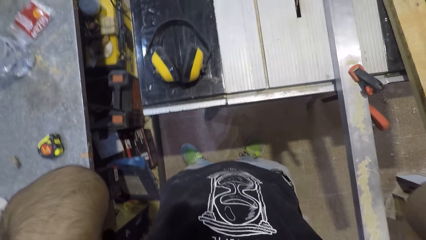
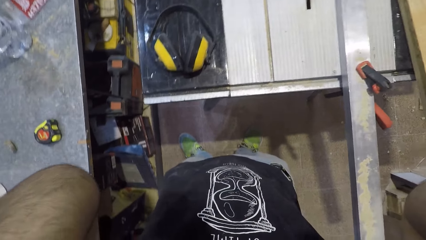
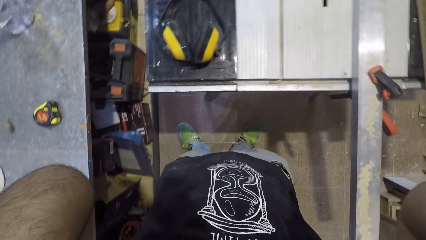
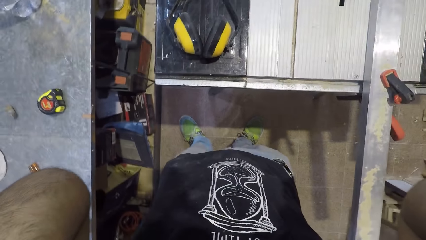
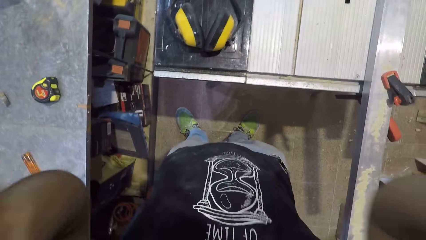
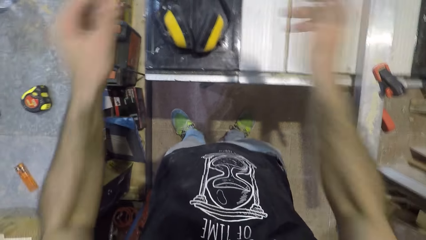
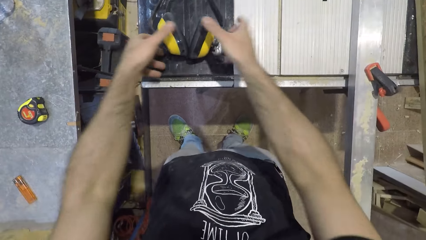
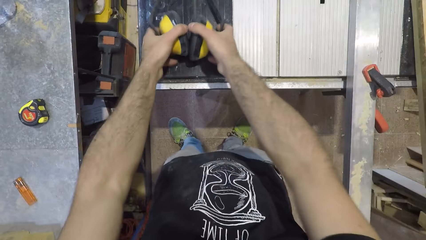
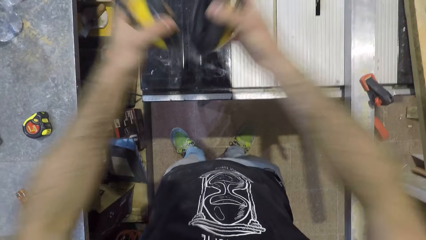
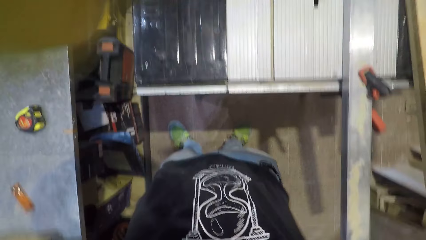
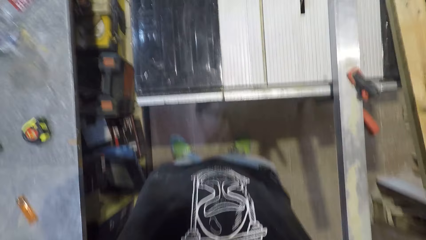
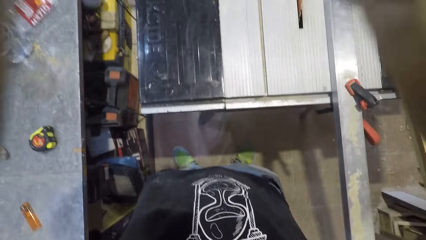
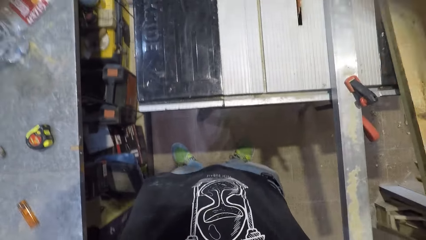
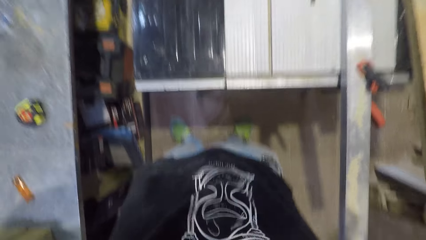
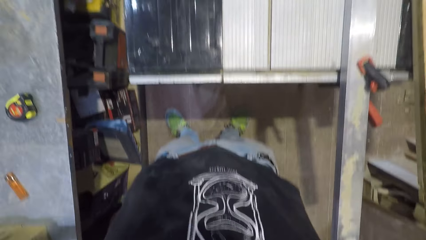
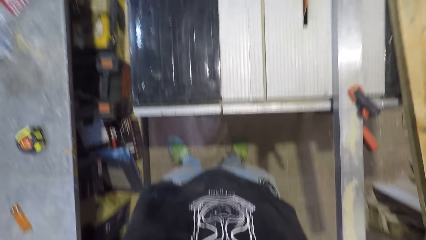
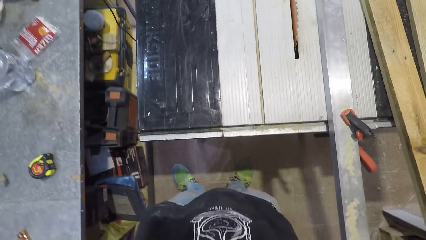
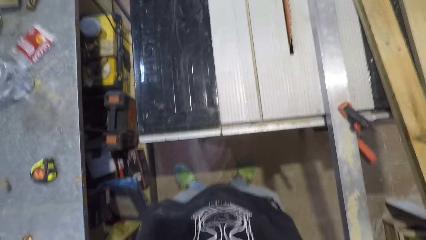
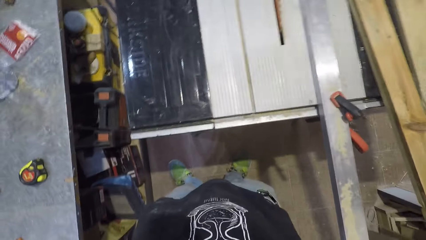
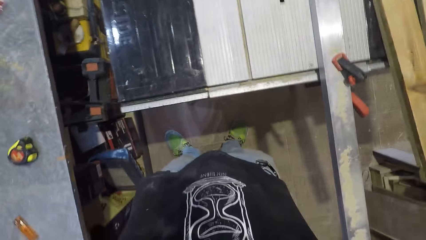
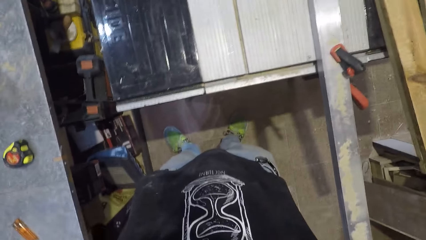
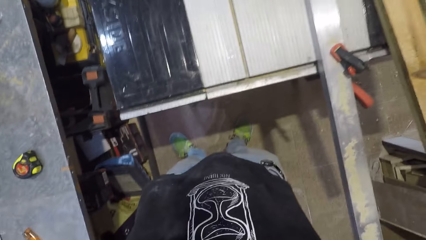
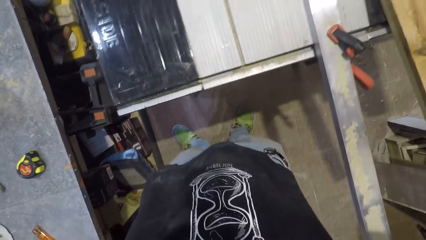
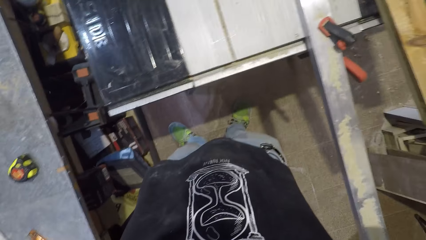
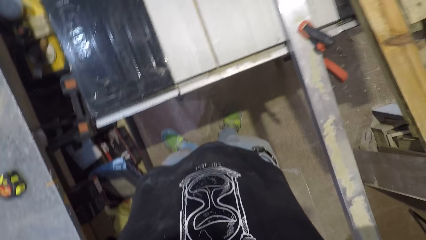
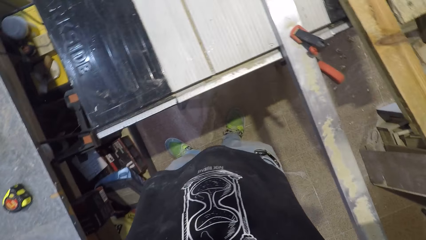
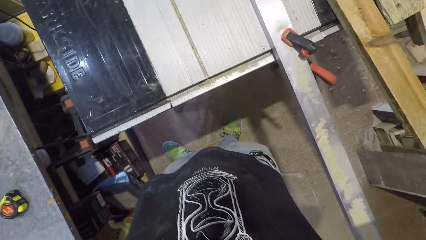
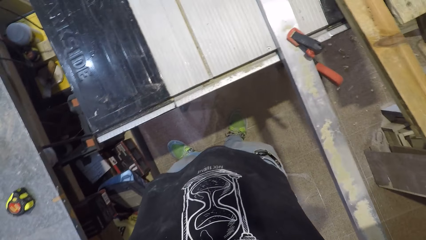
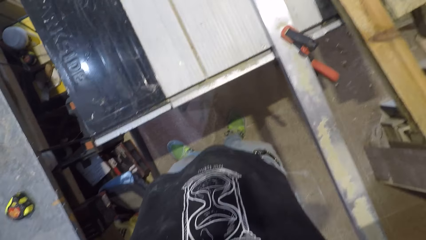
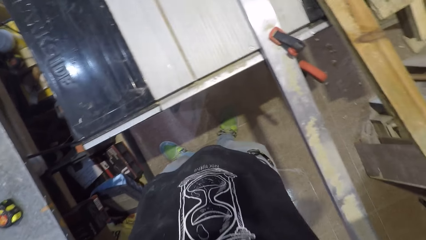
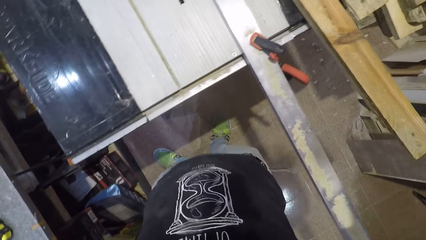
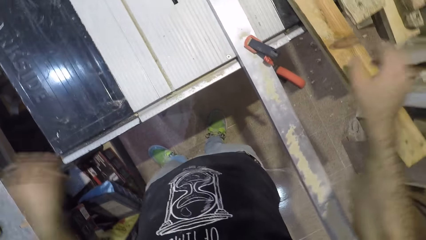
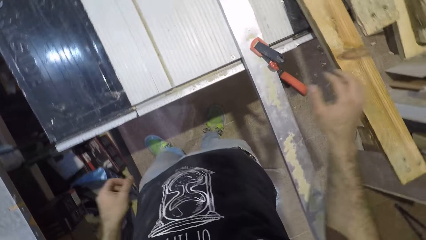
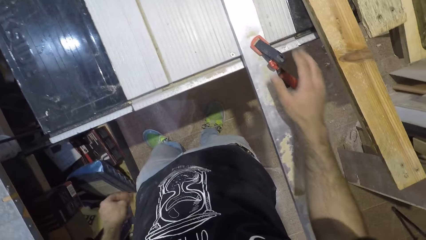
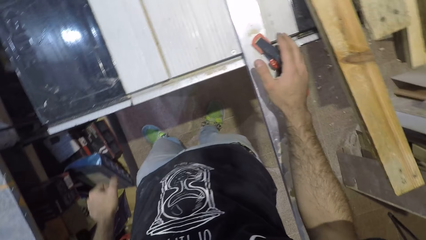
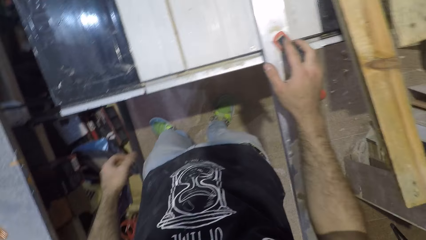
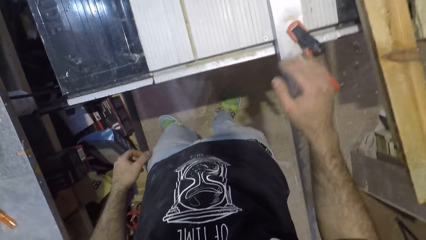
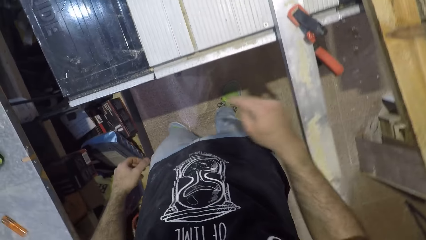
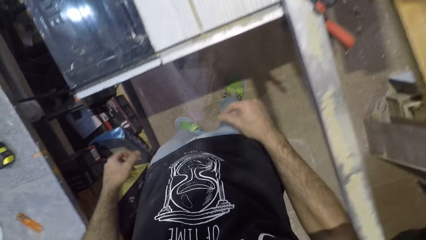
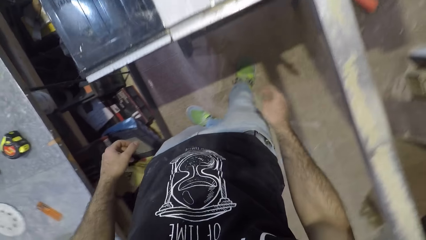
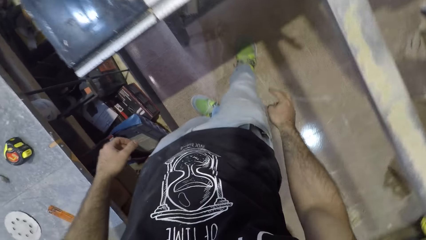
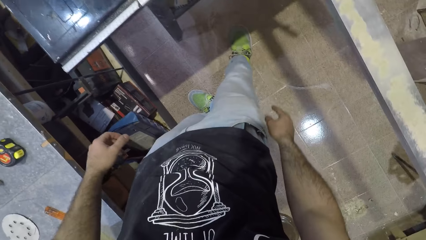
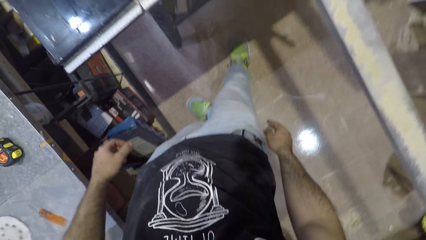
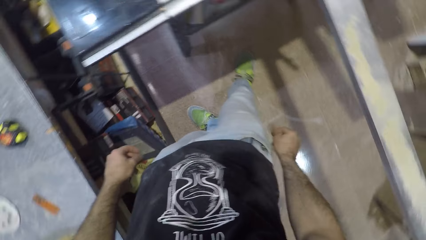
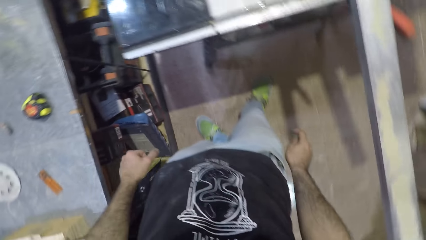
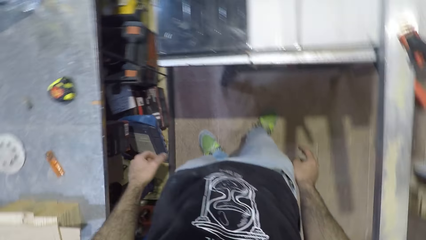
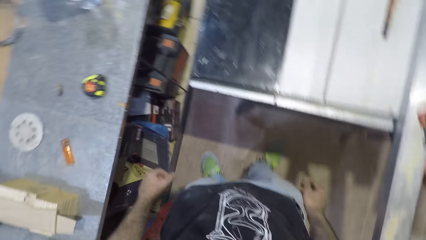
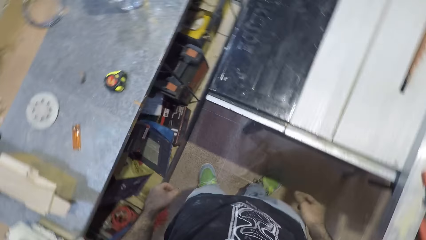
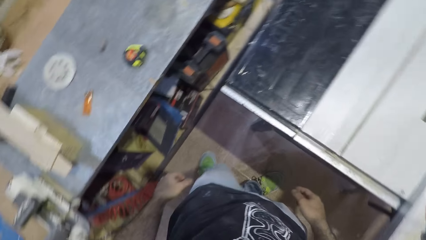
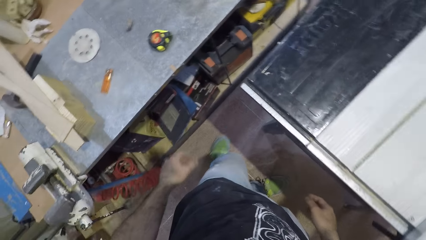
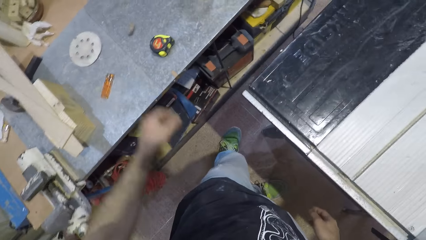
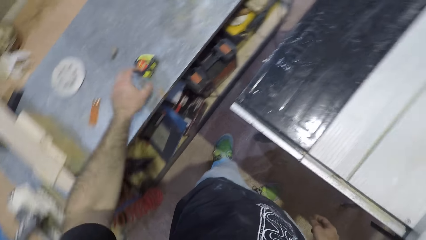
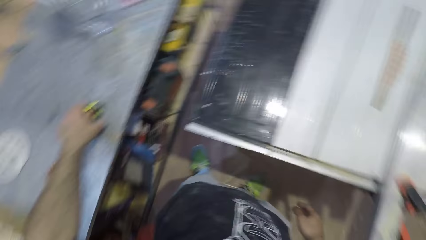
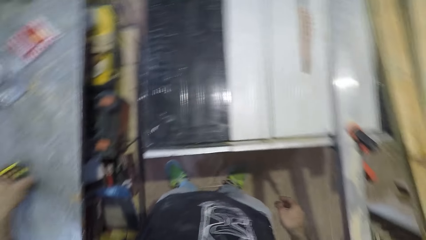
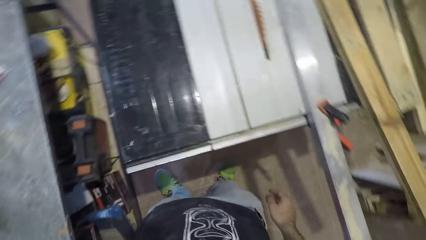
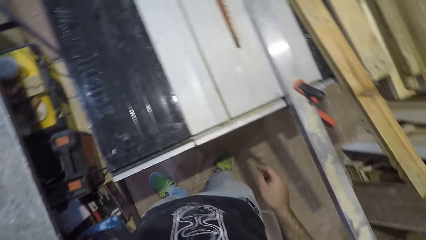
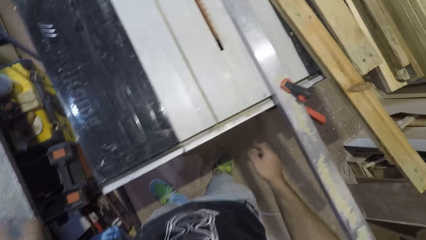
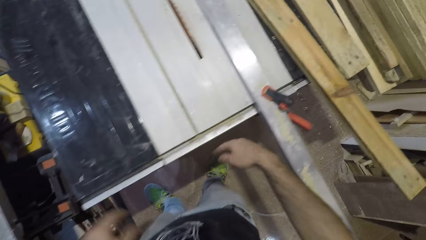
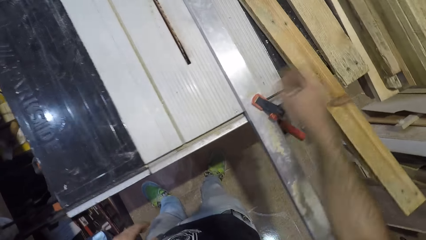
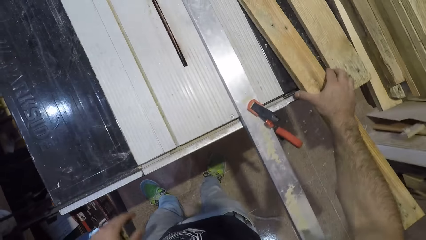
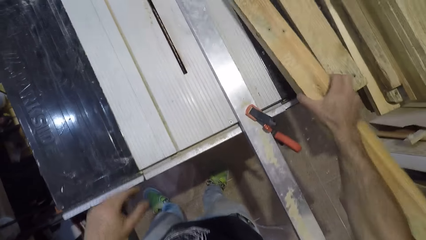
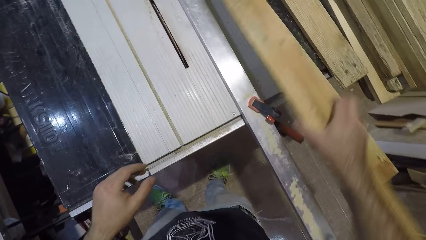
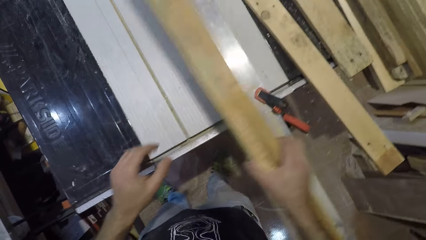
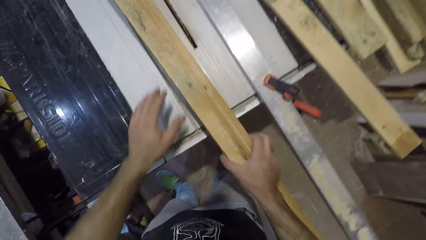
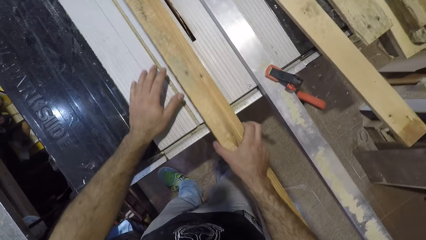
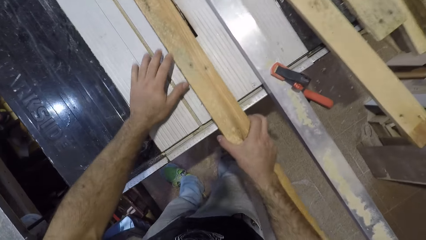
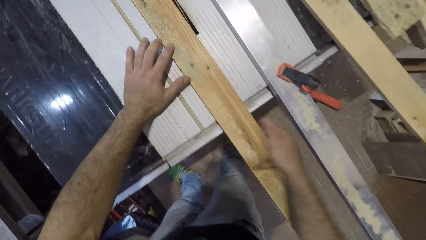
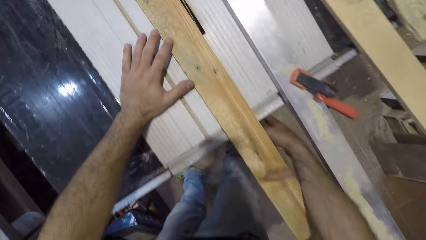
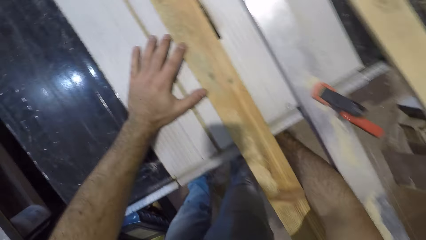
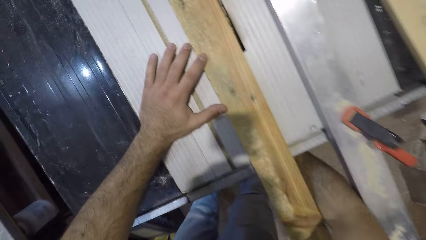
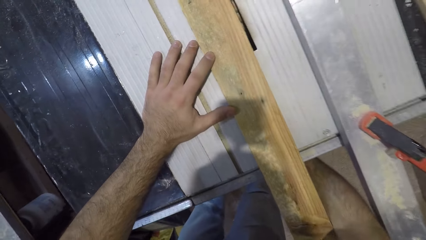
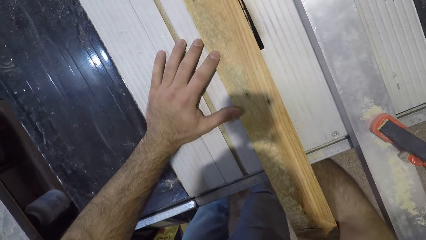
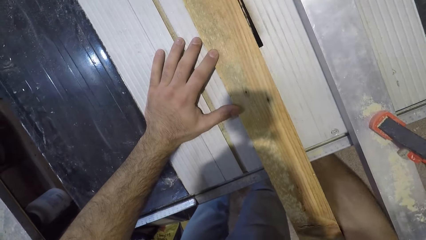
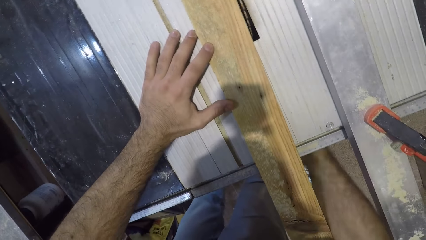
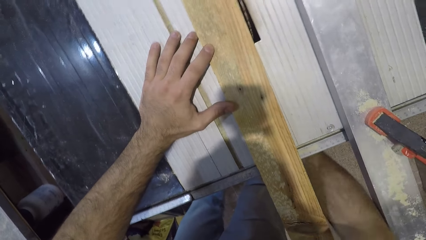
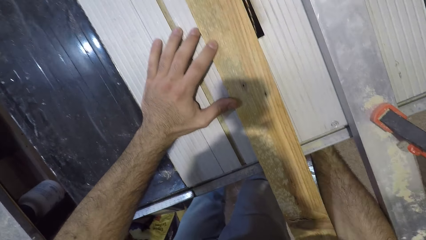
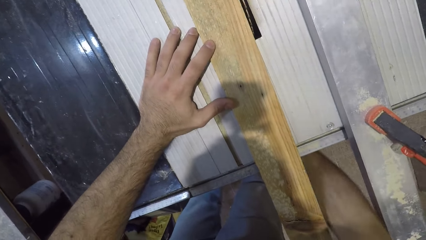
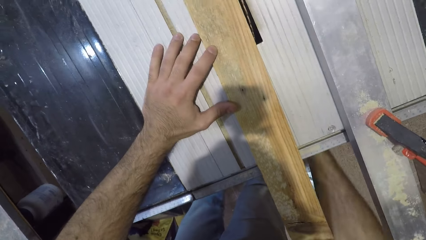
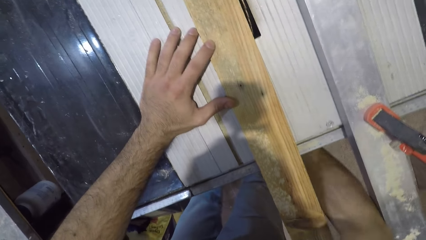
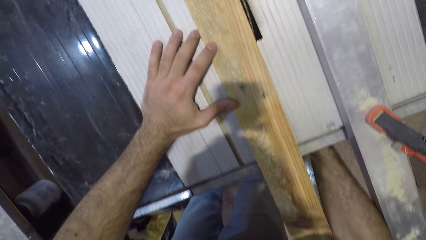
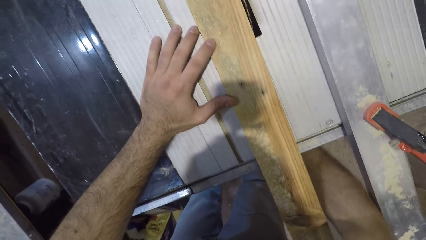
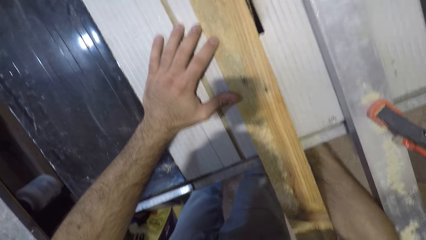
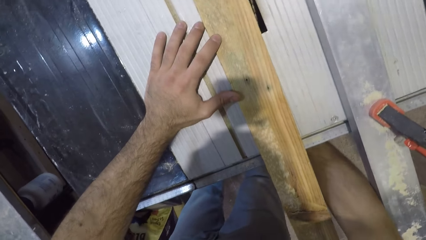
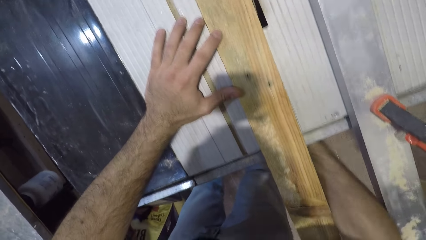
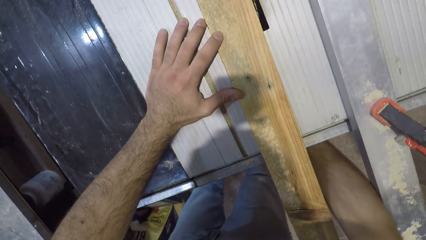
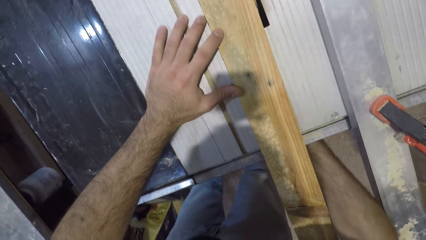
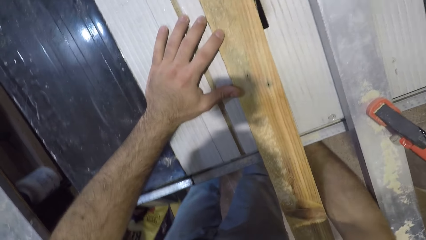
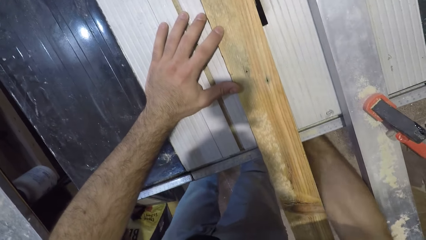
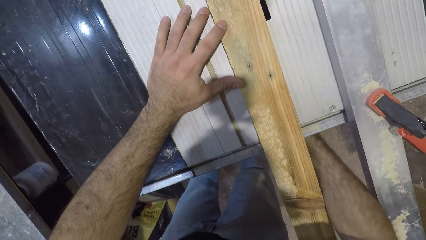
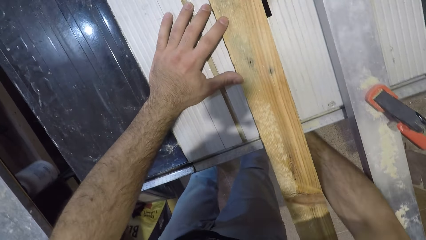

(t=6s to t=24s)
The camera wearer picks up a headset. He wears the headphone. He touches the timber. He touches a bench clamp and takes his hand off the bench clamp. He moves a tape measure from the position. He takes the tape measure. He picks up a wood with his right hand. He places the wood on the circular saw machine. He waves his hand below the table.
